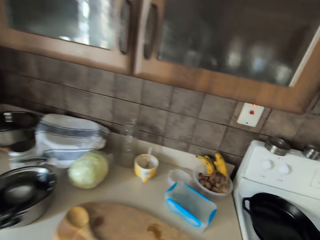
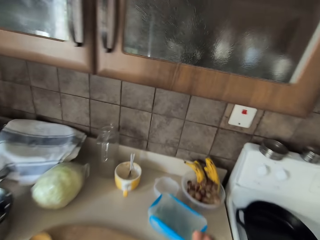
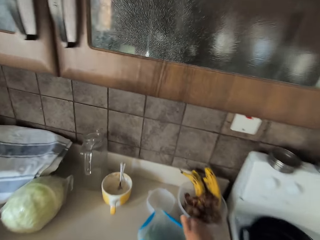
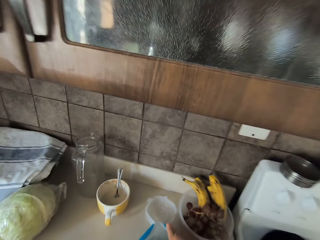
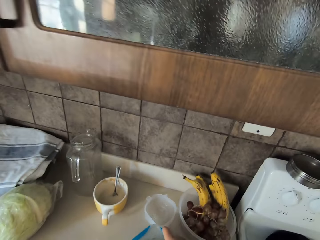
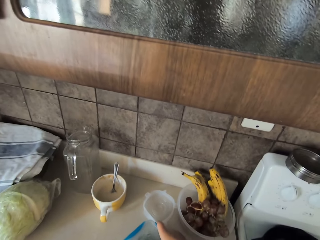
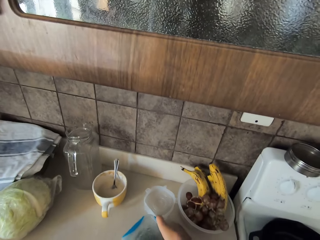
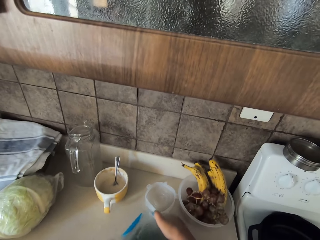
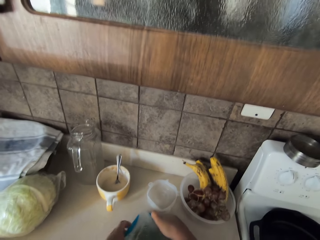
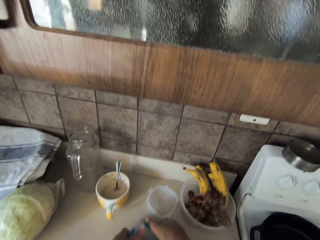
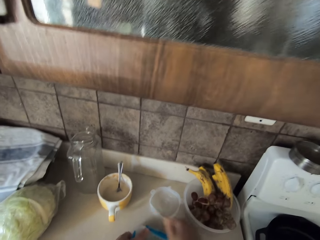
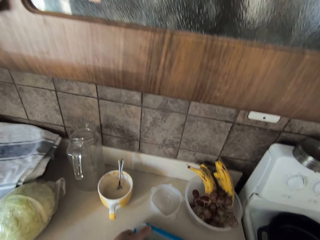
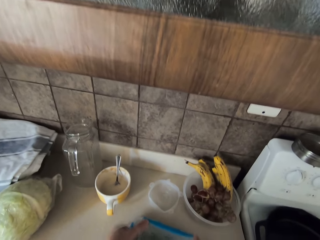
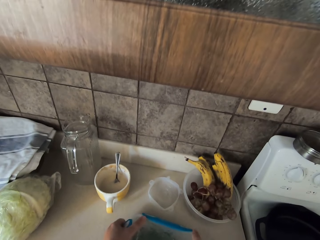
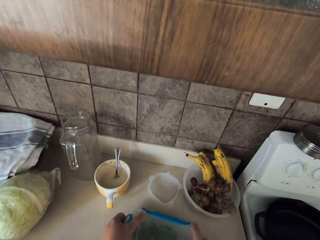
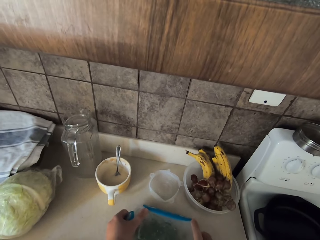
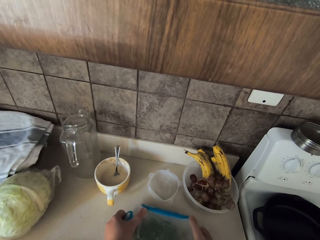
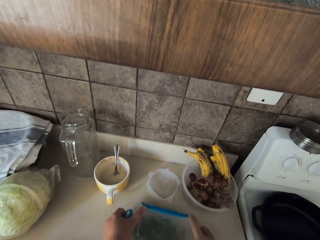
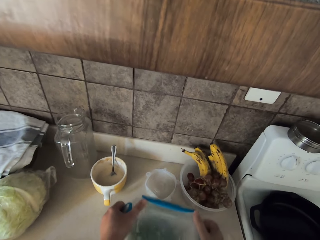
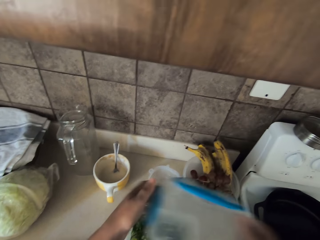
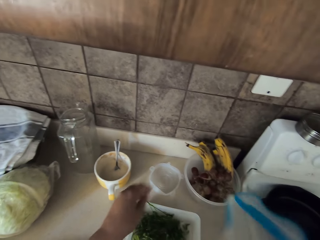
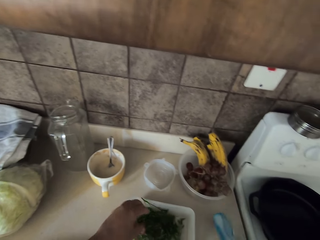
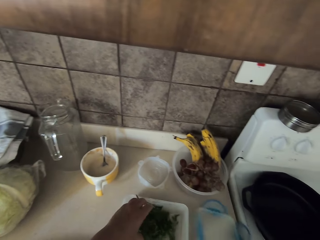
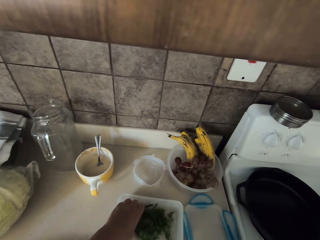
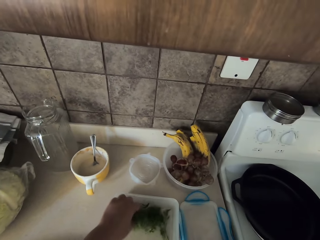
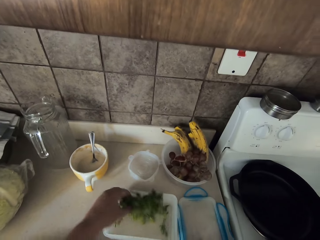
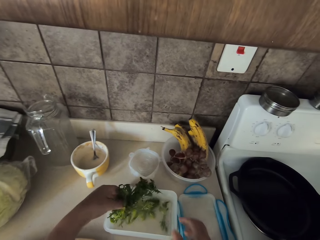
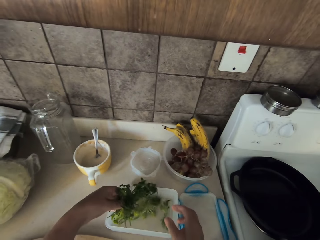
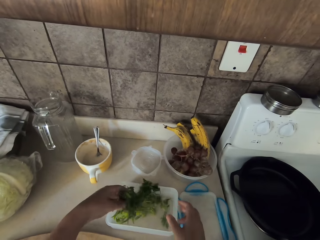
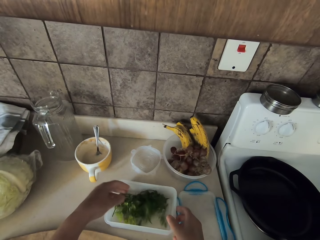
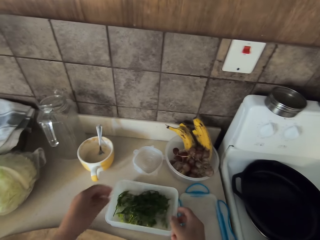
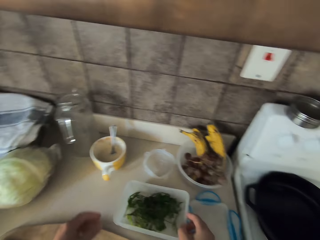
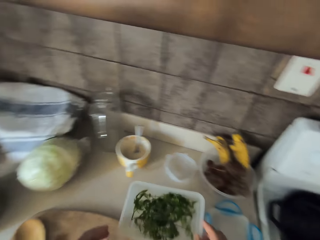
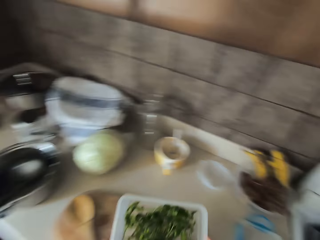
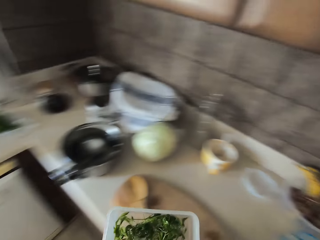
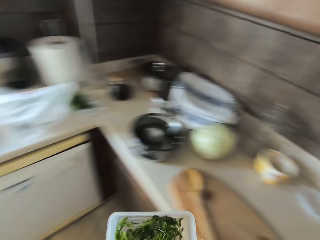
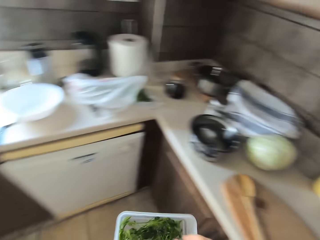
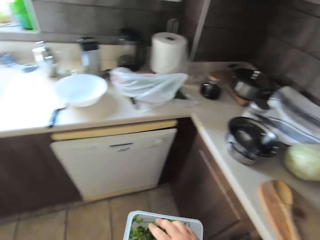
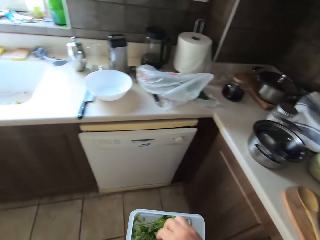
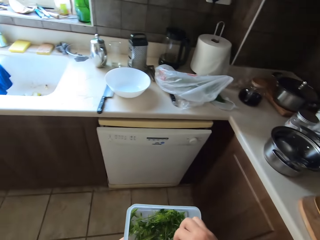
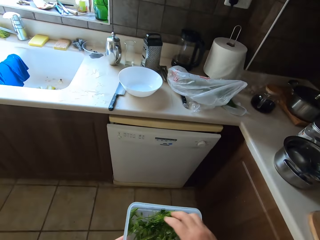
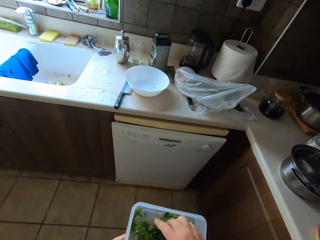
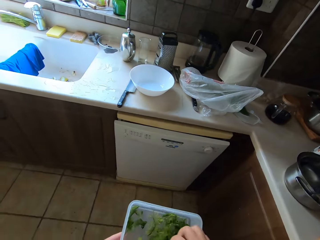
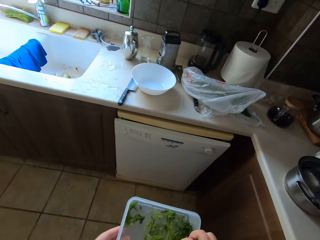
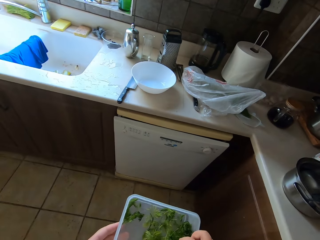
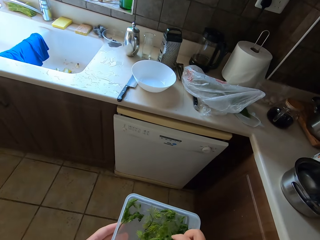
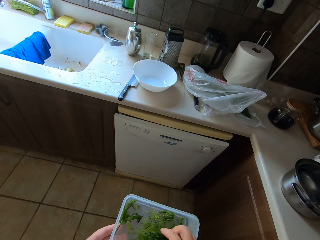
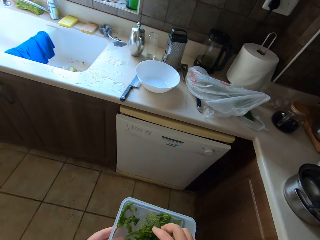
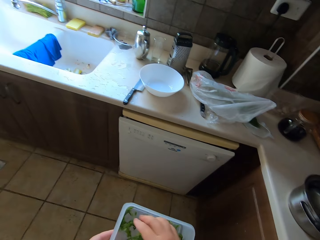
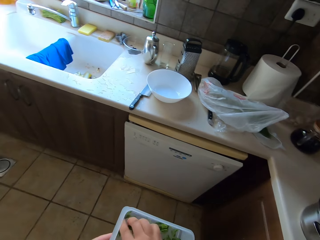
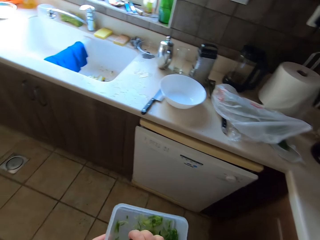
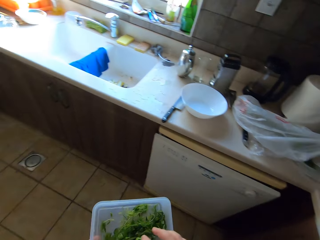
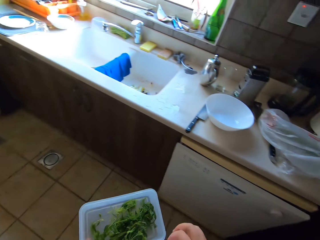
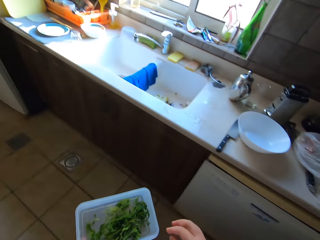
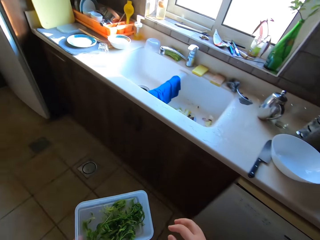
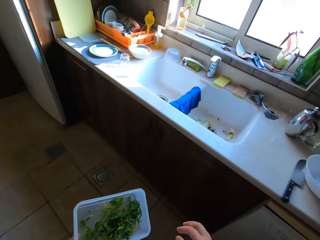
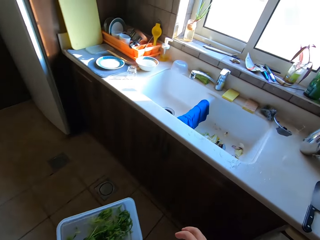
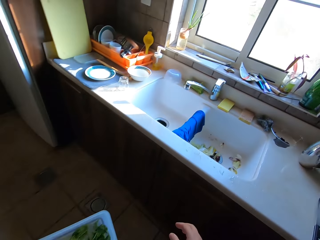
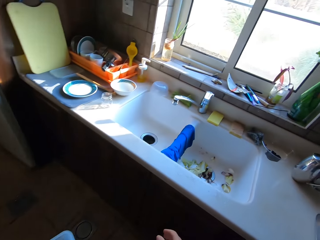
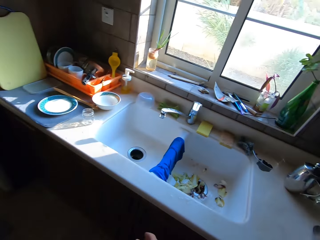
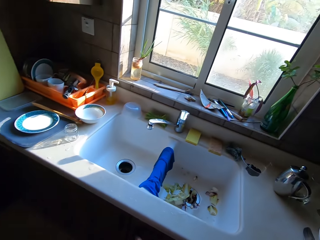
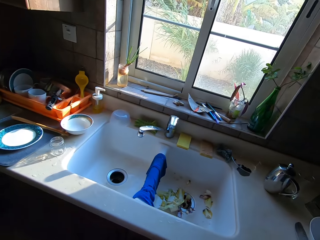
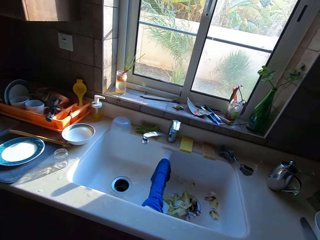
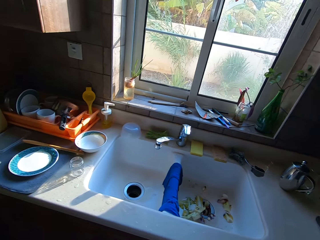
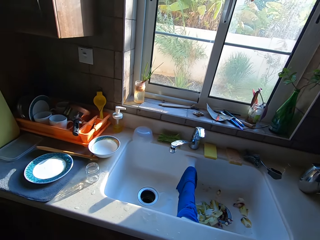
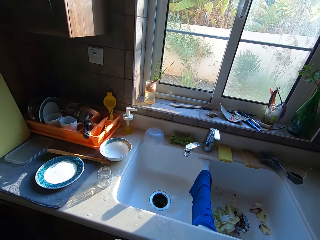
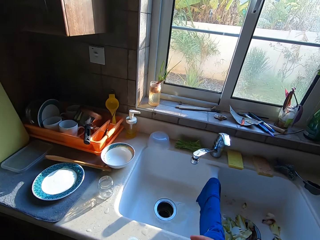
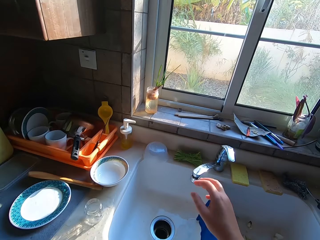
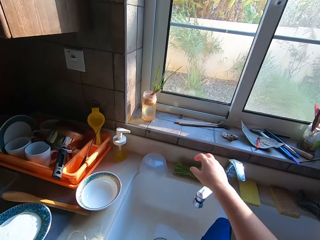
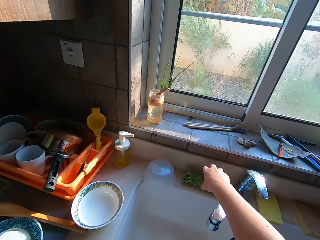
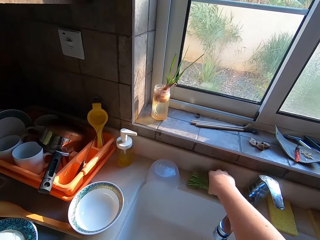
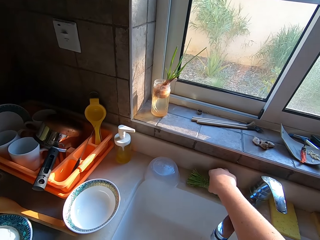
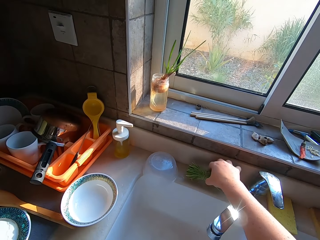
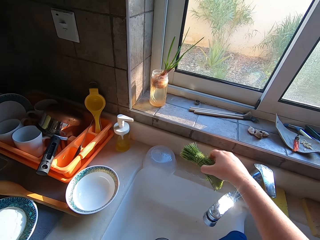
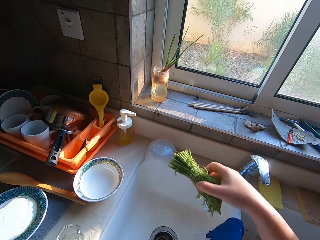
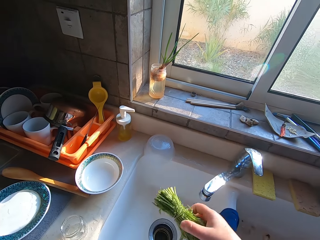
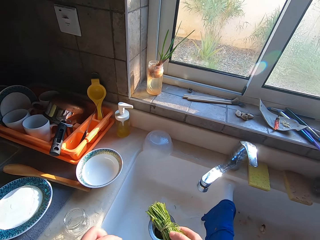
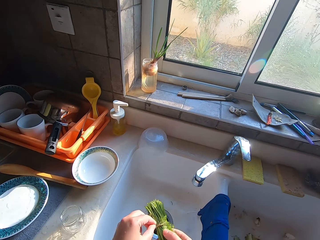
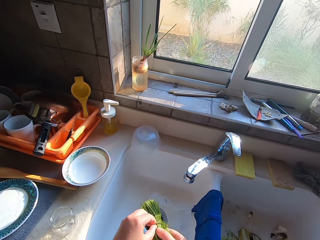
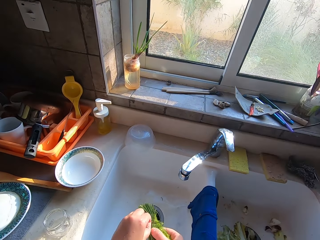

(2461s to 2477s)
The camera wearer opens the coriander can. They put the lid down. They pick the coriander. They drop the coriander in the can. They pick the coriander can. They walk around the room. They touch the coriander. They pick the coriander stalk from the sink. They remove the thread.

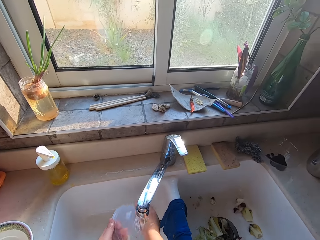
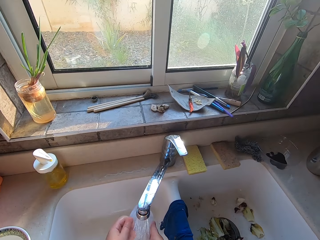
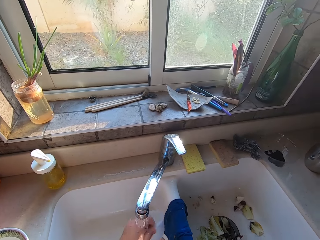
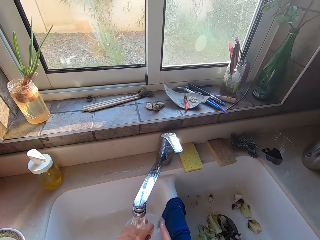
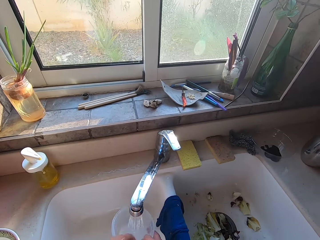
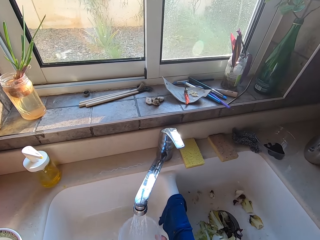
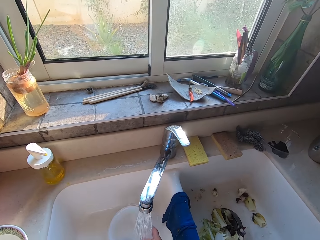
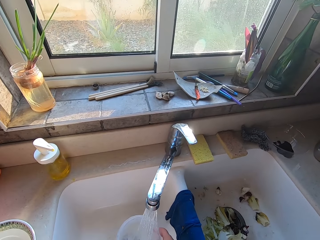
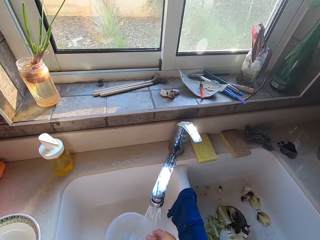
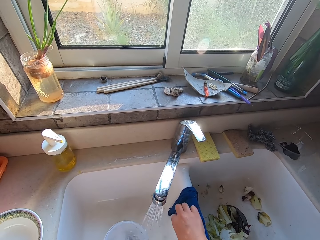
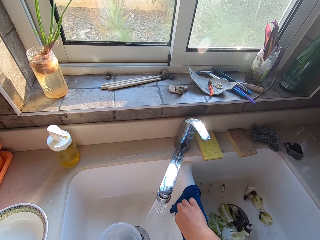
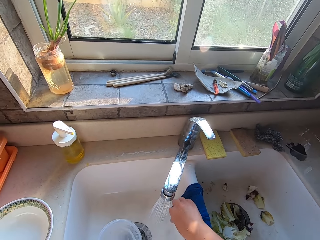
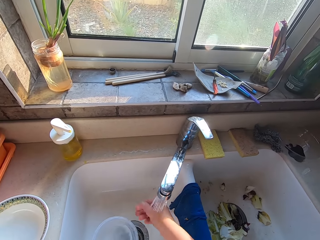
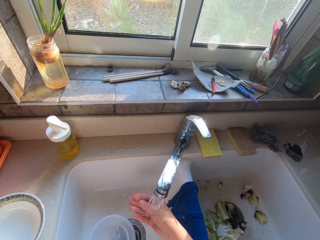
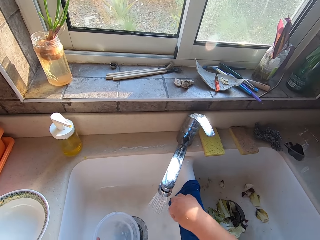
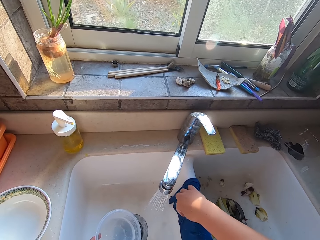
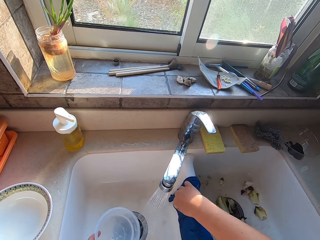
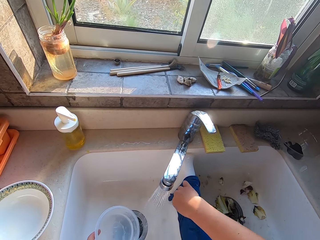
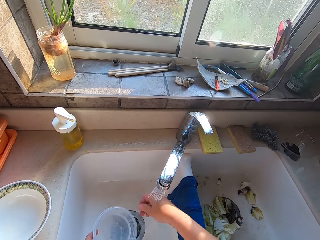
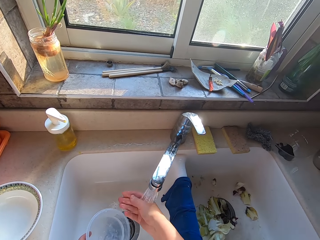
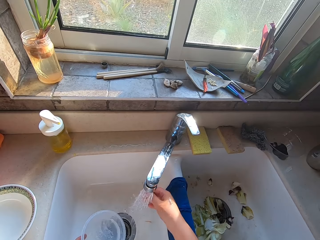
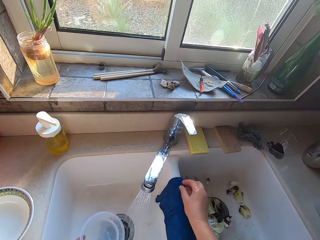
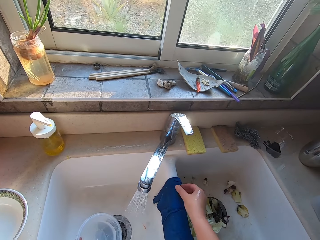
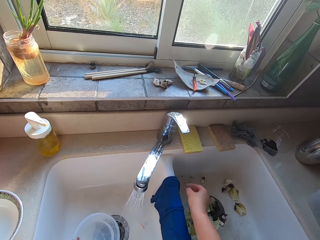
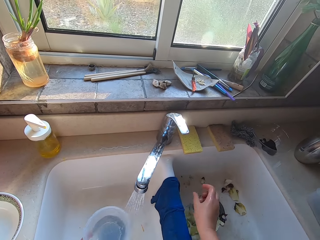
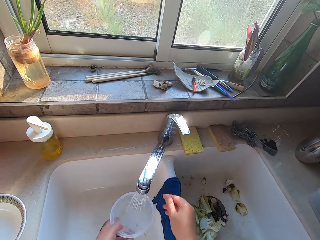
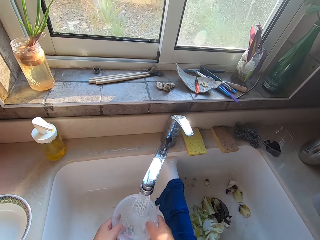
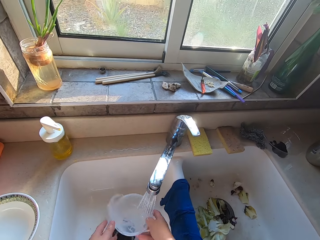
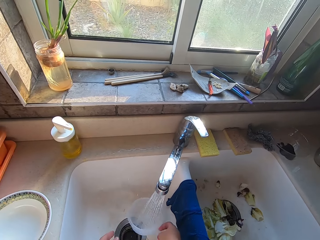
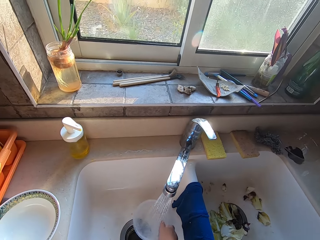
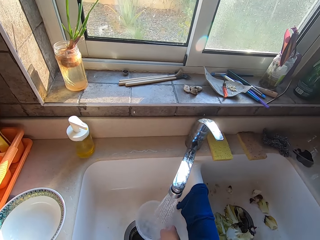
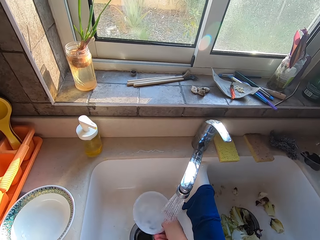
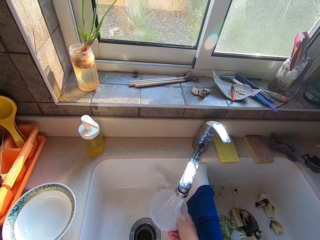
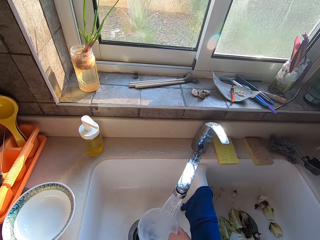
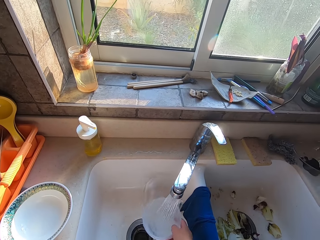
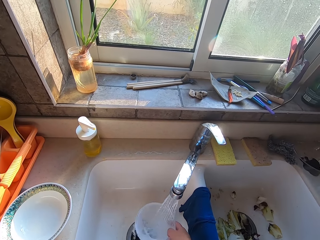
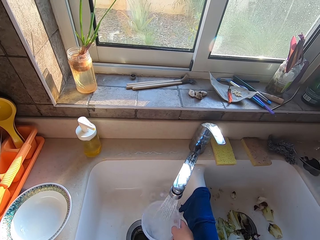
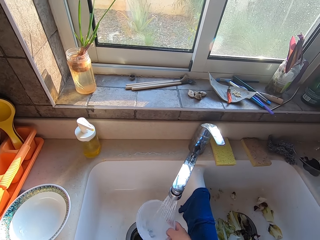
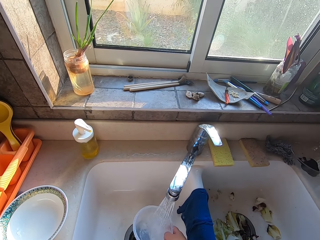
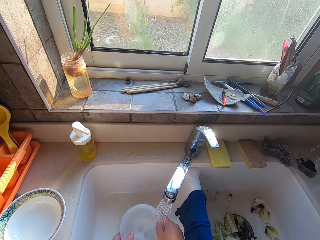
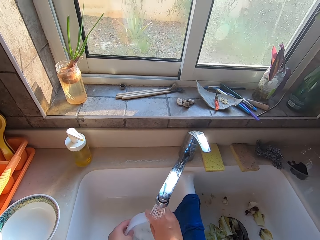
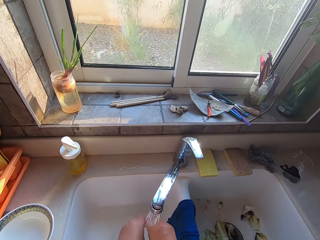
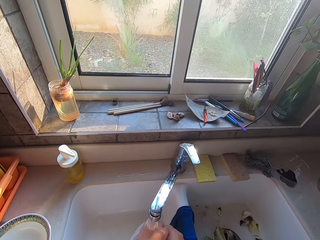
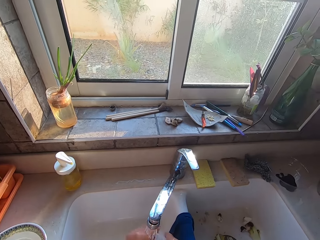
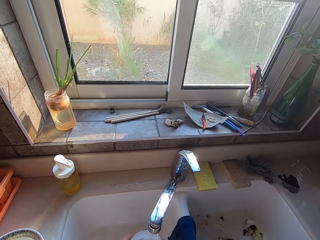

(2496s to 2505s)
The camera wearer washes the bowl.
